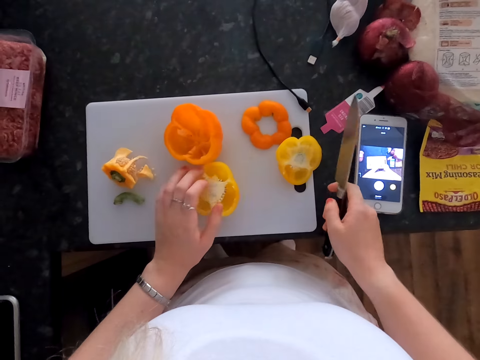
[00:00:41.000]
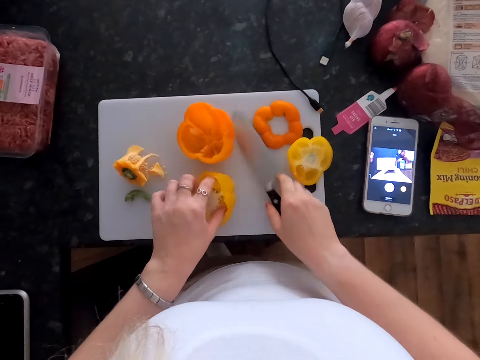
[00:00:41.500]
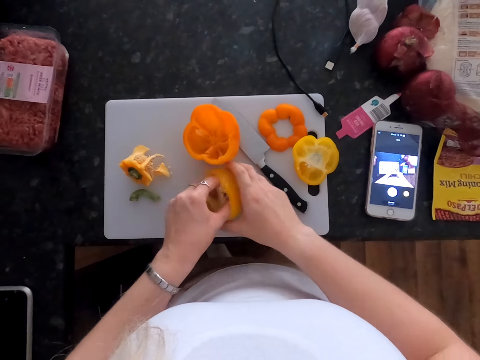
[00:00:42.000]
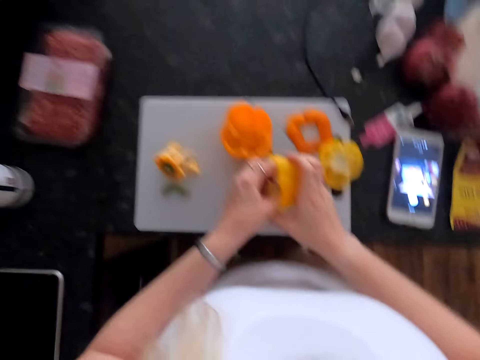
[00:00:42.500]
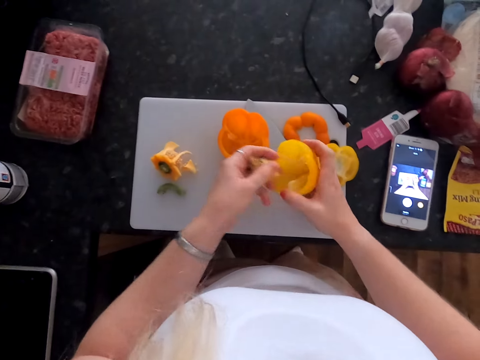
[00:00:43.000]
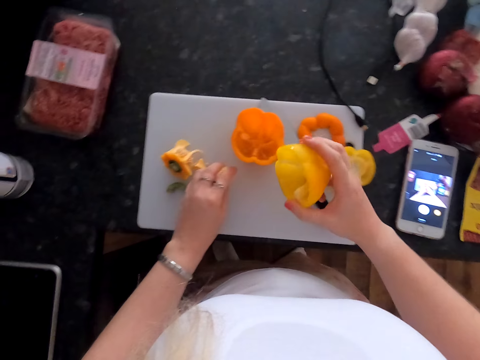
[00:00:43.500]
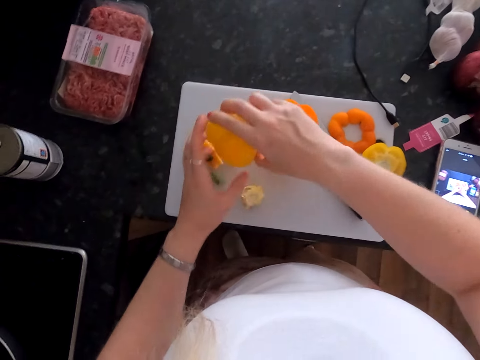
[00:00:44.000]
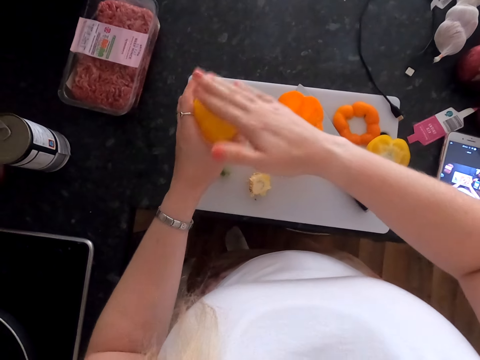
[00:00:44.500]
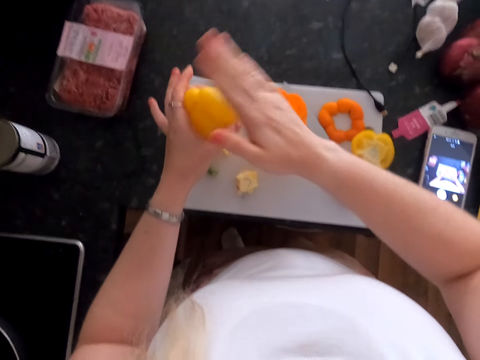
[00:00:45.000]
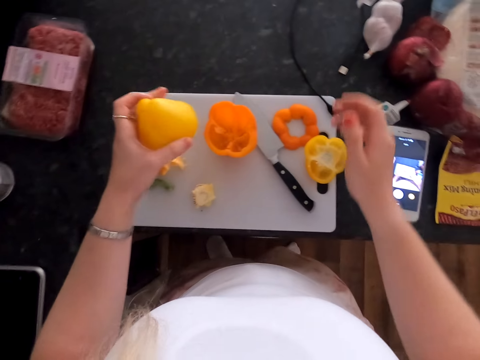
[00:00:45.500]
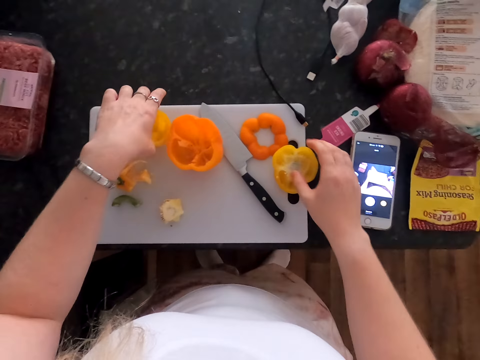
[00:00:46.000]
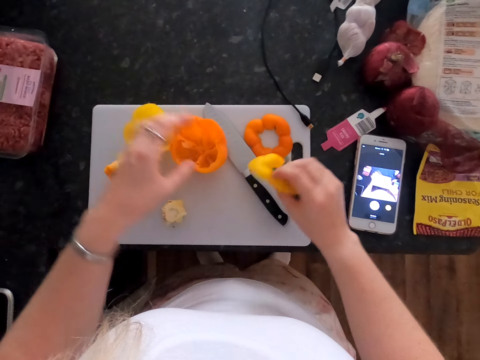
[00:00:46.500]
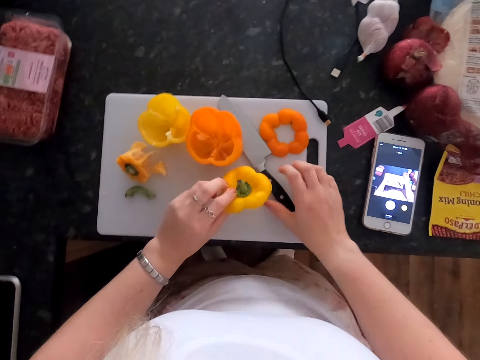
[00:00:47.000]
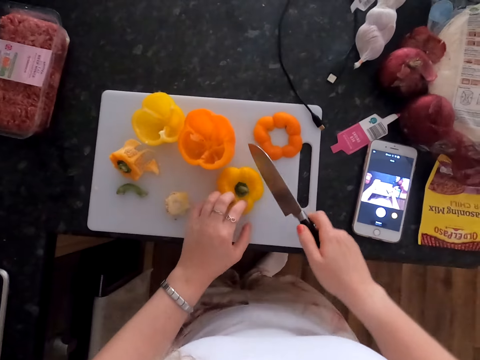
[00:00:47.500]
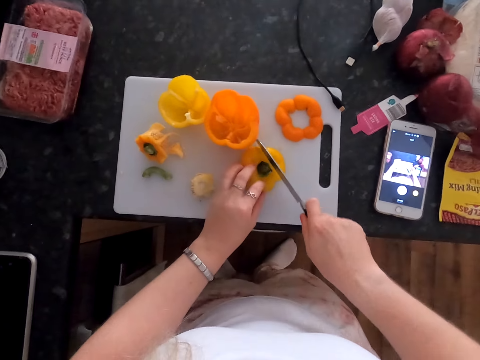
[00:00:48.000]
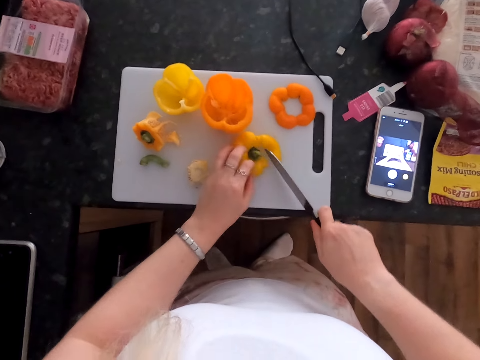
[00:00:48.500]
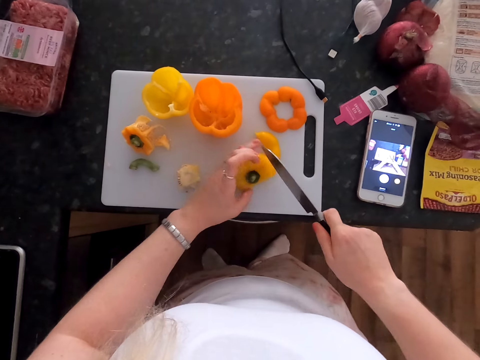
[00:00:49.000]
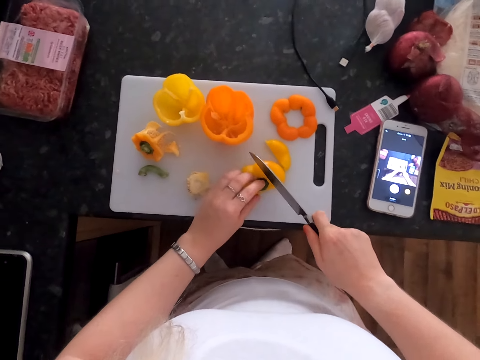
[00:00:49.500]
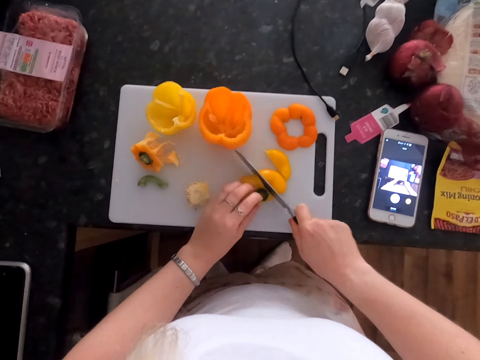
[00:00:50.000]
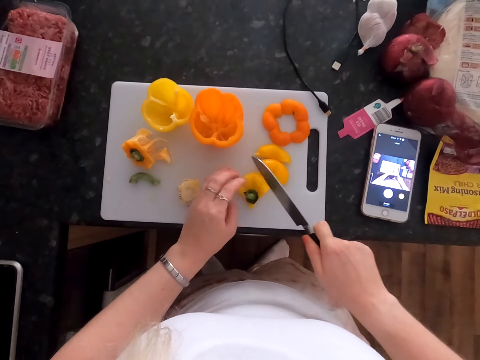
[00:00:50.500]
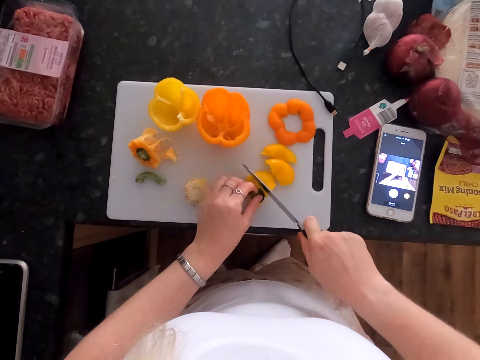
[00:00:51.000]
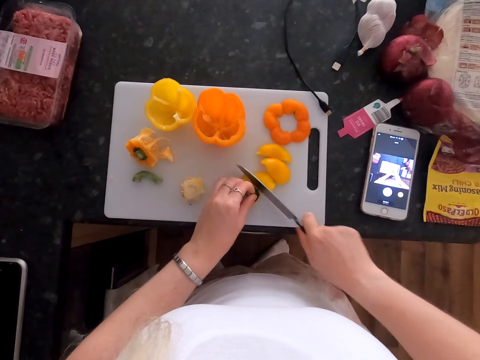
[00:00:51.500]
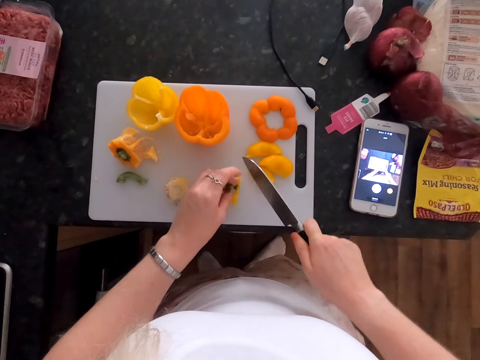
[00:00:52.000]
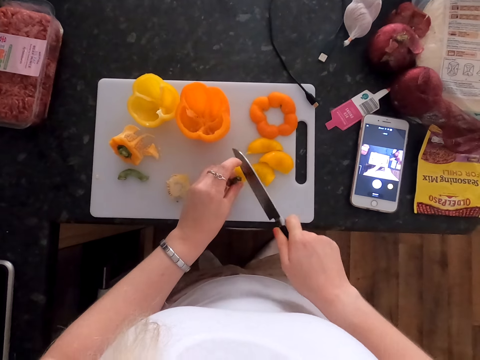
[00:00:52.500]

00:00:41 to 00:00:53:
The camera wearer drops the bell pepper. They hold the bell pepper and remove the inner parts of the bell pepper. They drop the inner parts of the bell pepper. They hold the bell pepper with the other hand. They hit the bell pepper. They drop the bell pepper. They pick up the bell pepper piece. They hold the bell pepper with the other hand. They pick up a knife. They put the bell pepper on the cutting board. They cut the bell pepper repeatedly.

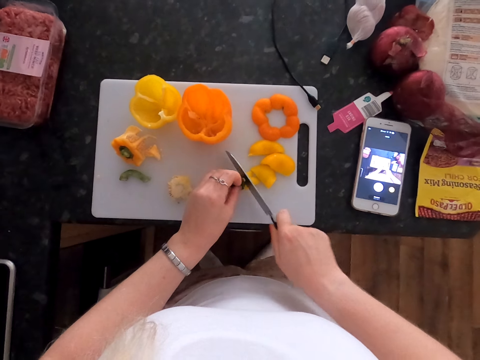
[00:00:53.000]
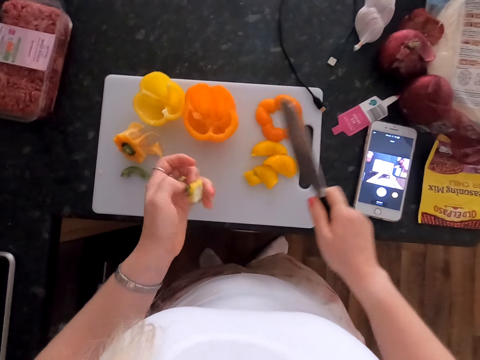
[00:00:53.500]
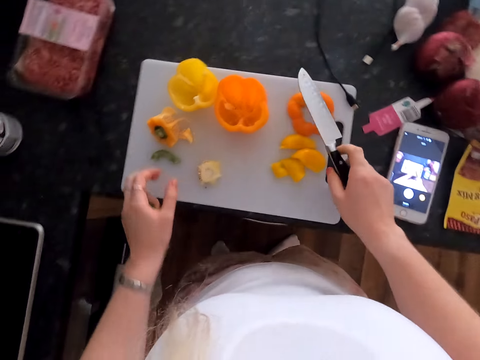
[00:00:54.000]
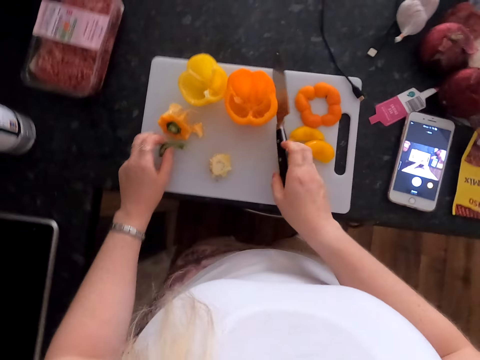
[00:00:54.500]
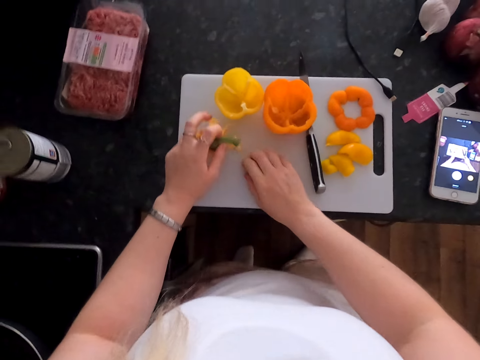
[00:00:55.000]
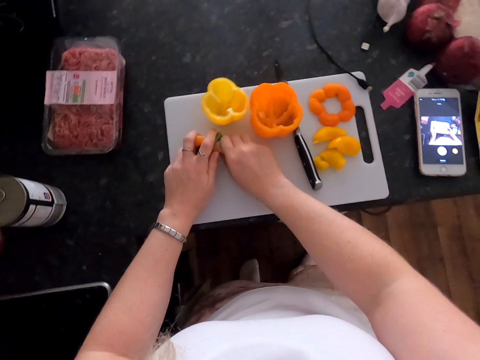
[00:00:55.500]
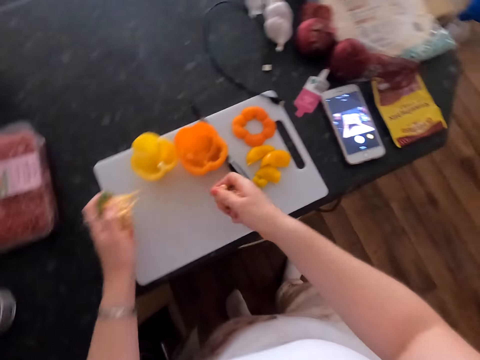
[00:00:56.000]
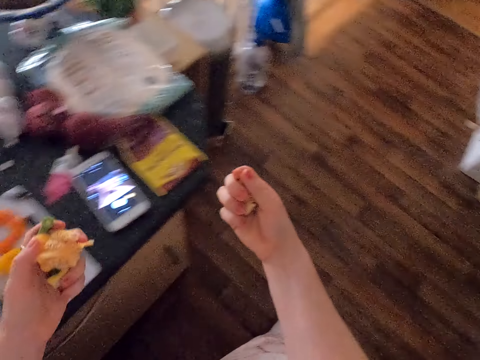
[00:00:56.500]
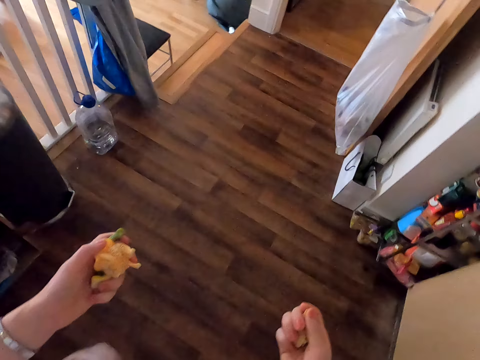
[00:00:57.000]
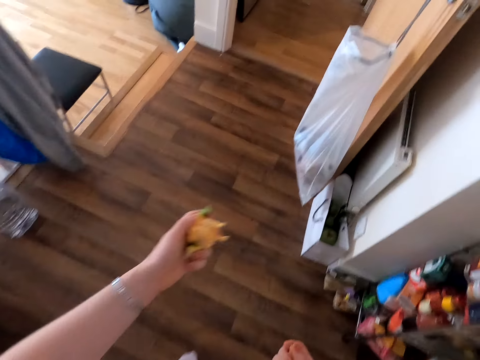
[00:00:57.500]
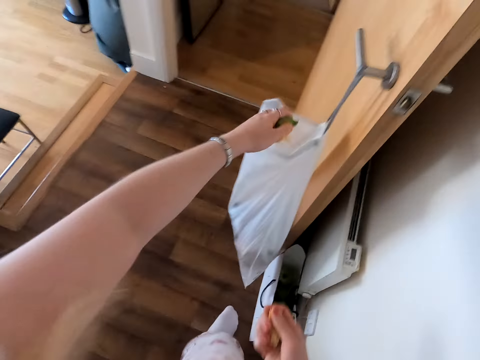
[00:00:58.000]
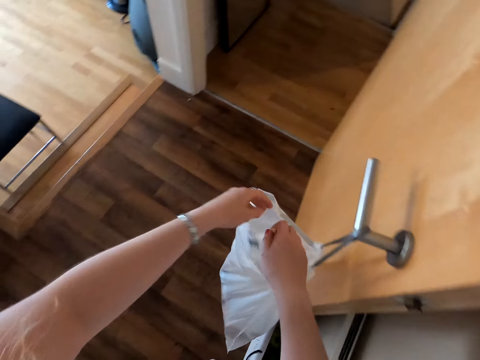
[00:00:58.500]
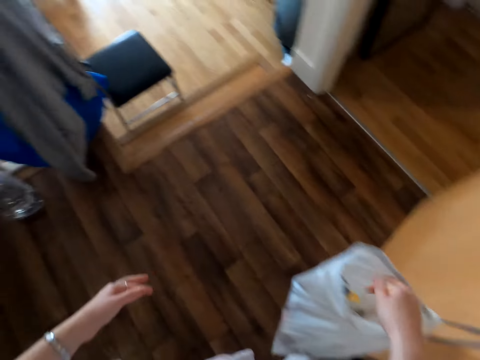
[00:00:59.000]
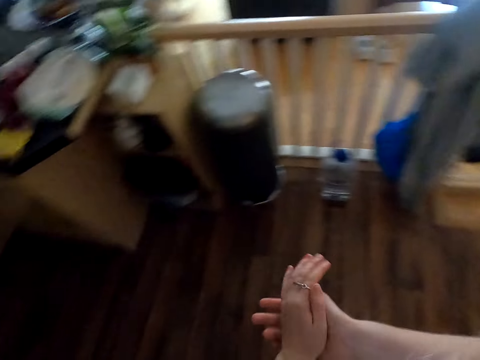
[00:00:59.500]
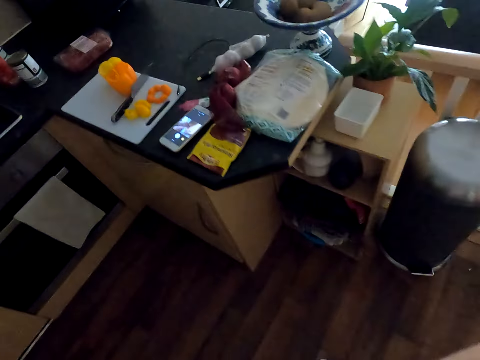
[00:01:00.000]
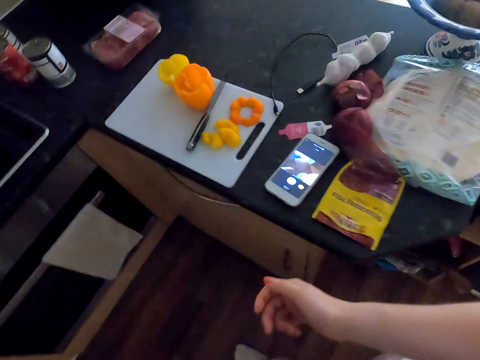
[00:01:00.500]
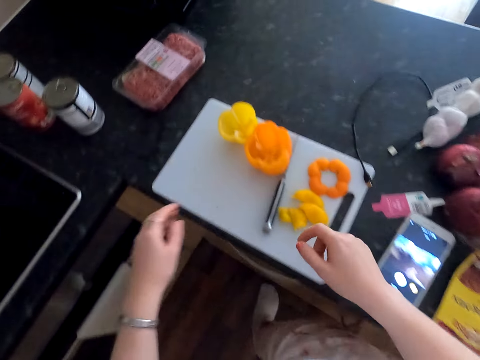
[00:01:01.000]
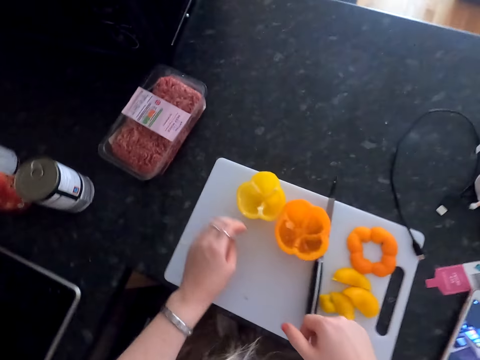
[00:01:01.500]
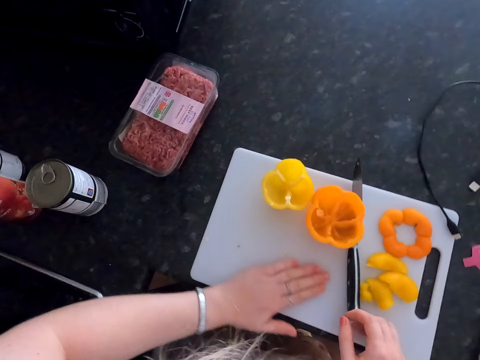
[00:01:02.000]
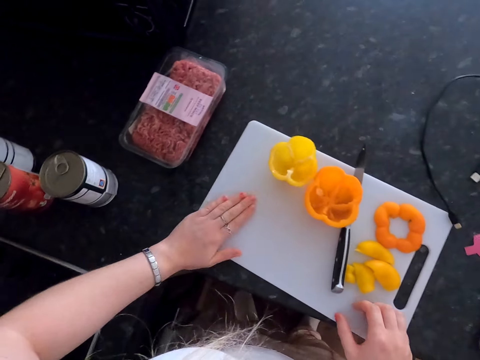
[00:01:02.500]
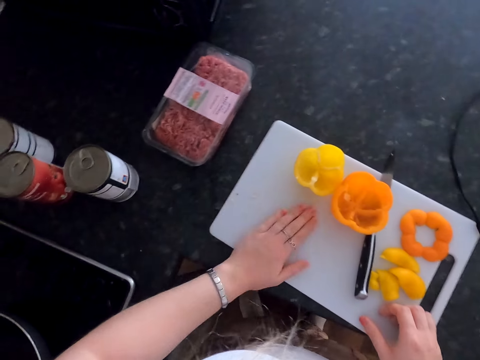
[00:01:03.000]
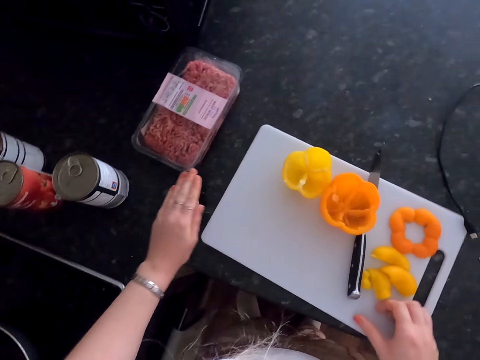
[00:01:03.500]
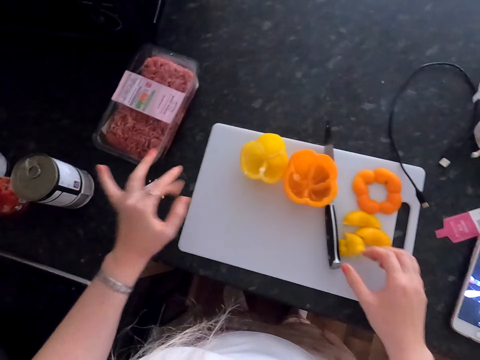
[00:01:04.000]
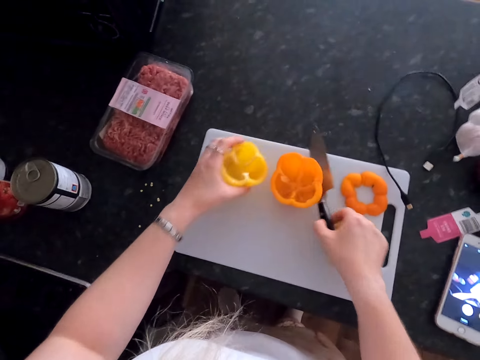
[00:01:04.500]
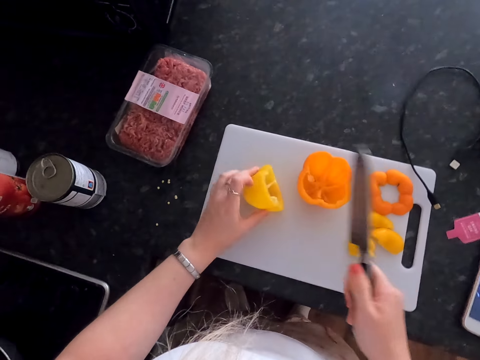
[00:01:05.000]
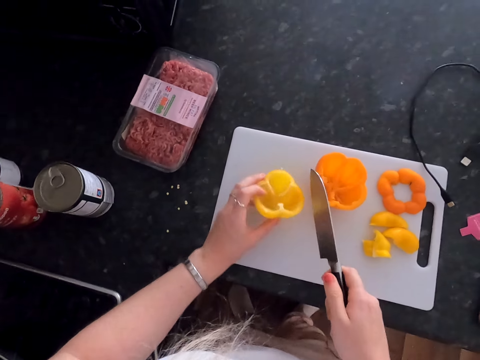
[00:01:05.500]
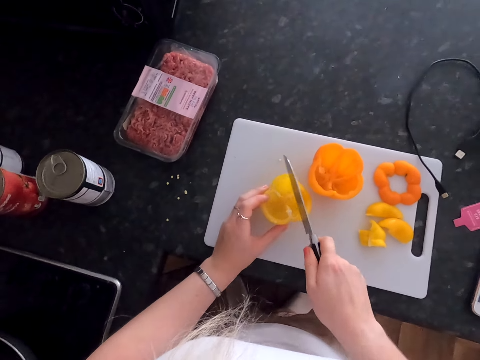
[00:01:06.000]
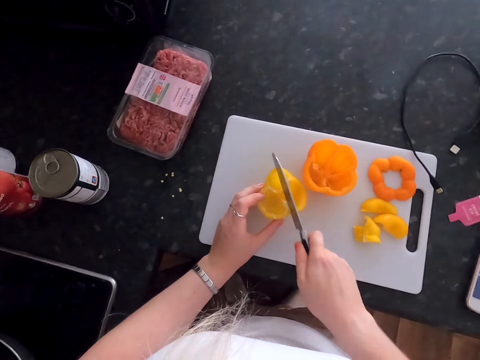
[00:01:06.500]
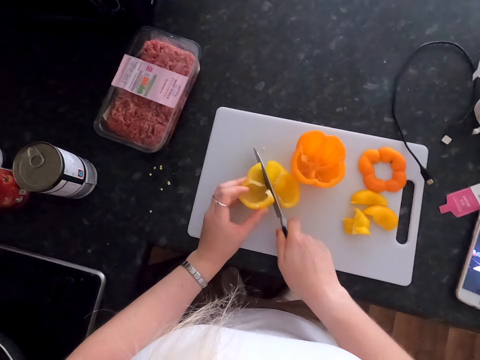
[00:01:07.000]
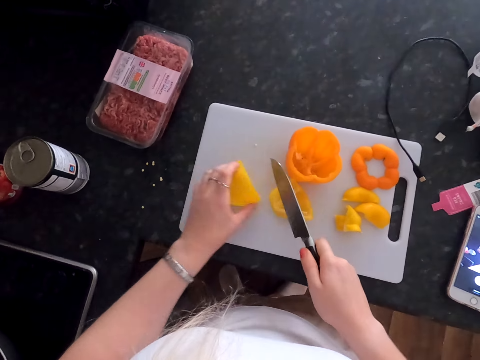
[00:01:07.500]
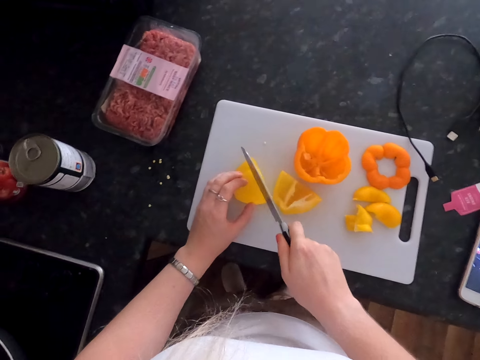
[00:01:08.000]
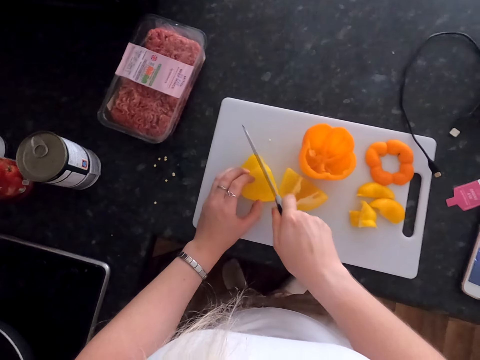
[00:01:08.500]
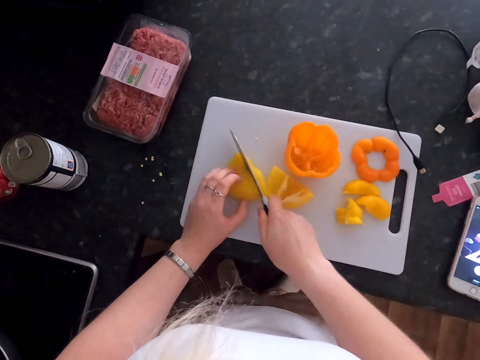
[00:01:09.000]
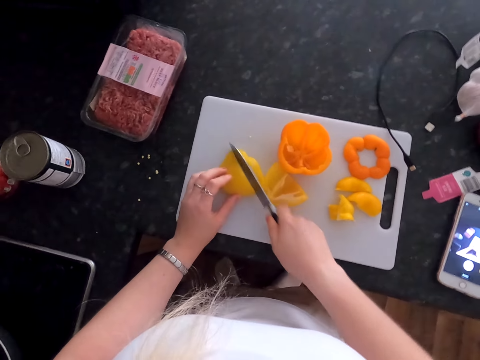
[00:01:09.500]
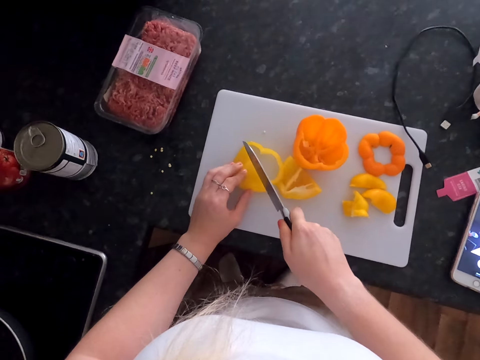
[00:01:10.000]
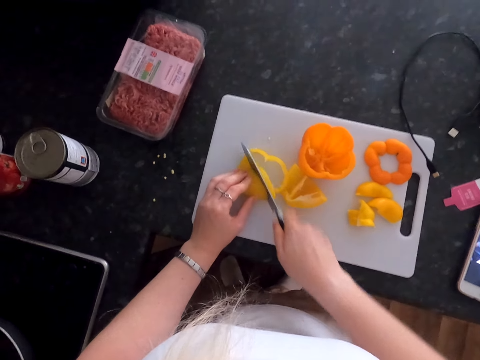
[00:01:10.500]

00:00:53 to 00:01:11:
The camera wearer cuts the bell pepper. They hold the bell pepper stalk. They collect pieces of bell peppers. They move around. They put the dirt in the dirt bag. They dispose of the bell pepper pieces. They dispose of the bell pepper pieces again. They move around. They wipe the hands. They wipe the cutting board. They move the cutting board. They pick up the bell pepper. They pick up the knife. They put the bell pepper down. They chop the yellow bell pepper using the knife. They cut the bell pepper.
